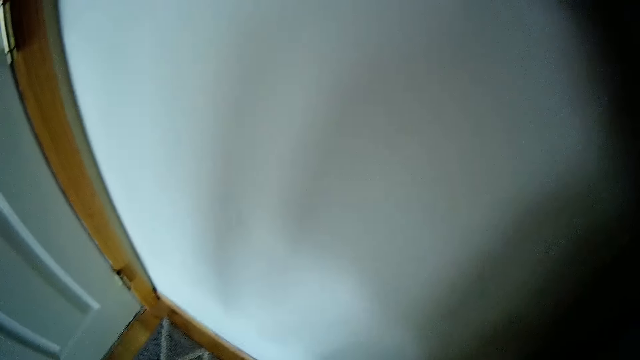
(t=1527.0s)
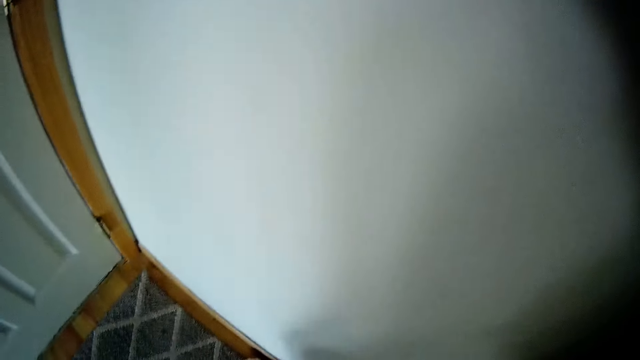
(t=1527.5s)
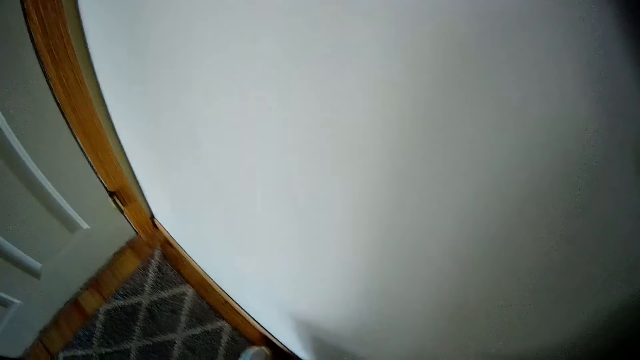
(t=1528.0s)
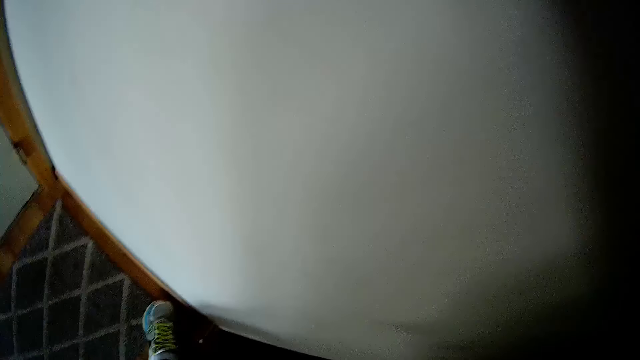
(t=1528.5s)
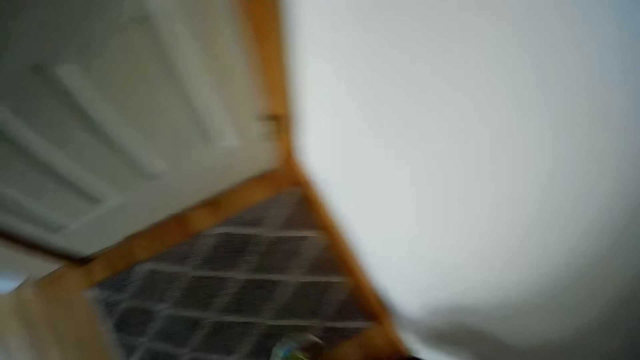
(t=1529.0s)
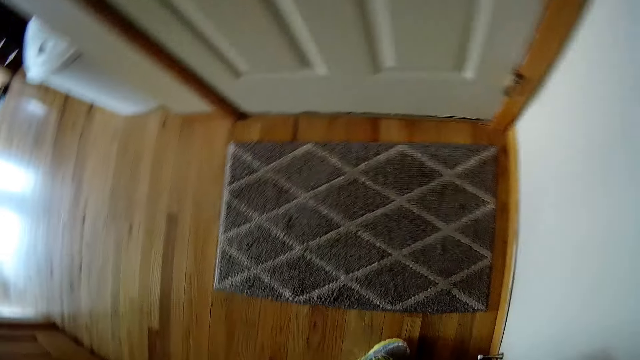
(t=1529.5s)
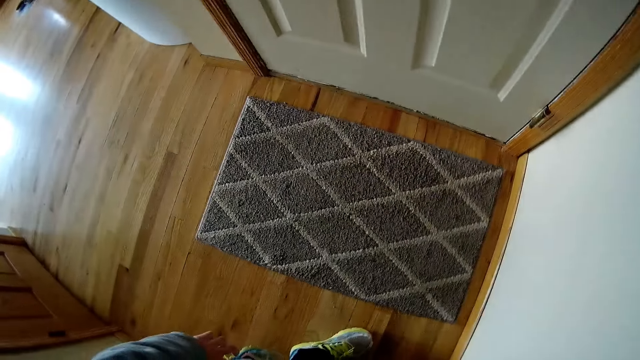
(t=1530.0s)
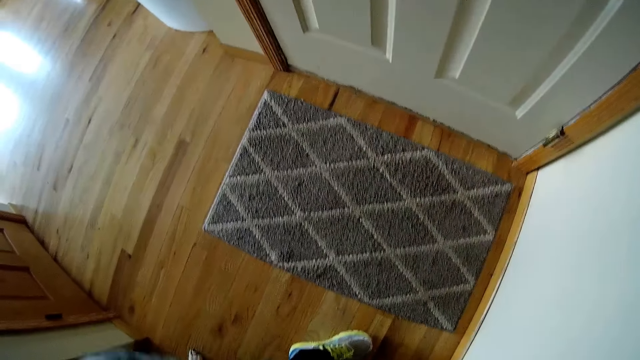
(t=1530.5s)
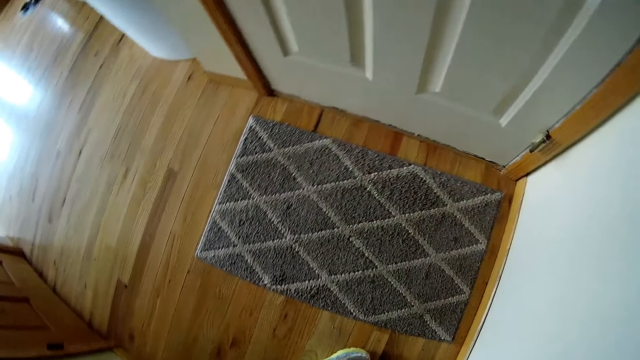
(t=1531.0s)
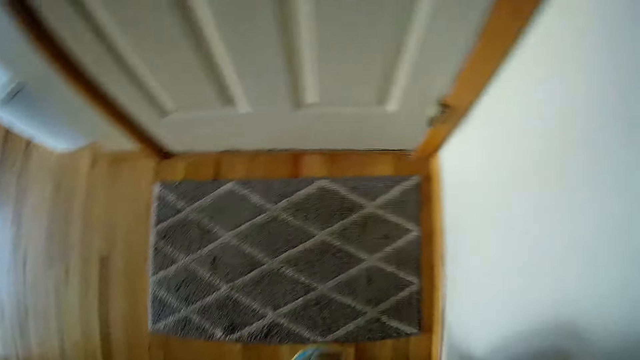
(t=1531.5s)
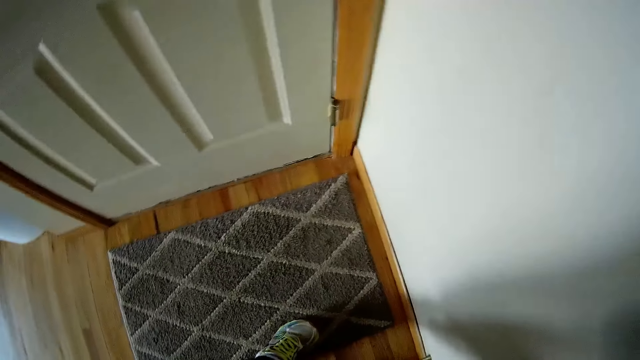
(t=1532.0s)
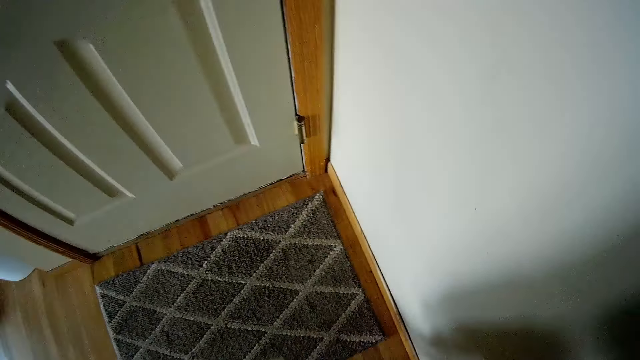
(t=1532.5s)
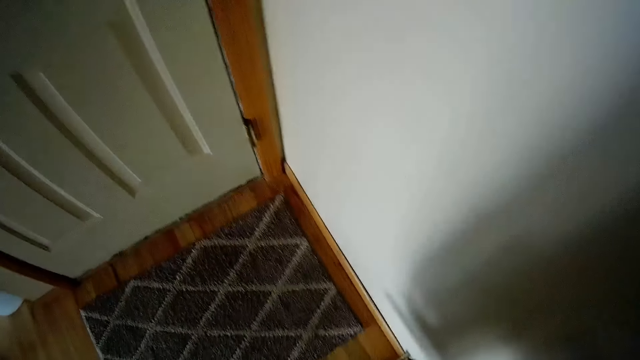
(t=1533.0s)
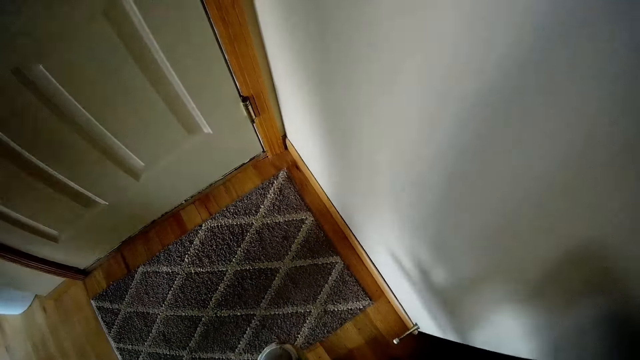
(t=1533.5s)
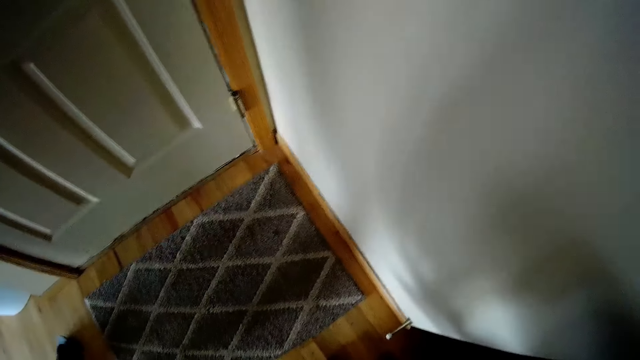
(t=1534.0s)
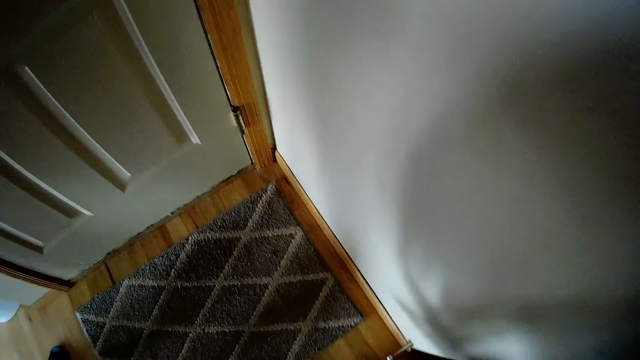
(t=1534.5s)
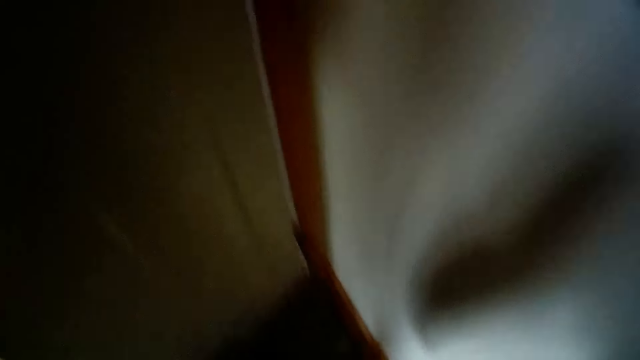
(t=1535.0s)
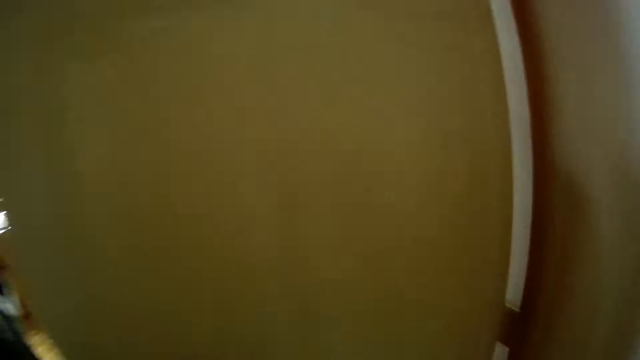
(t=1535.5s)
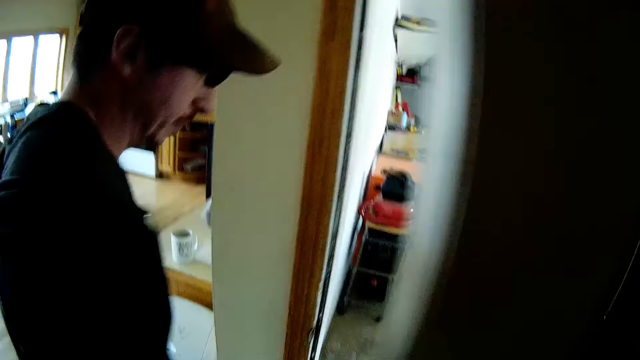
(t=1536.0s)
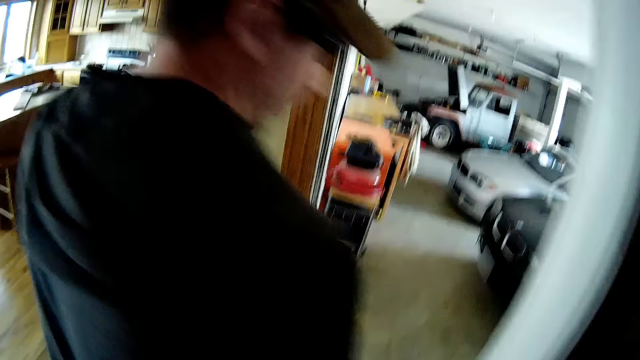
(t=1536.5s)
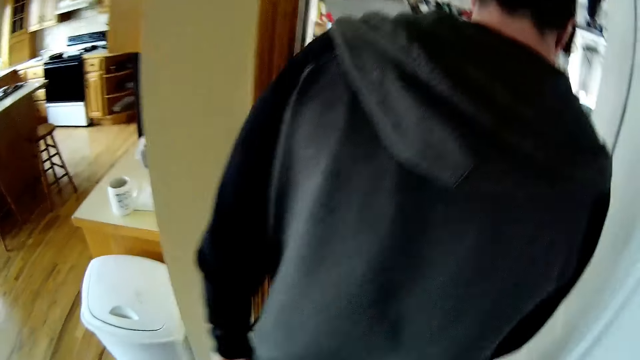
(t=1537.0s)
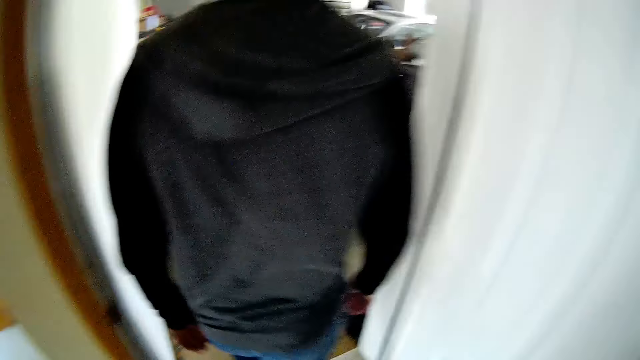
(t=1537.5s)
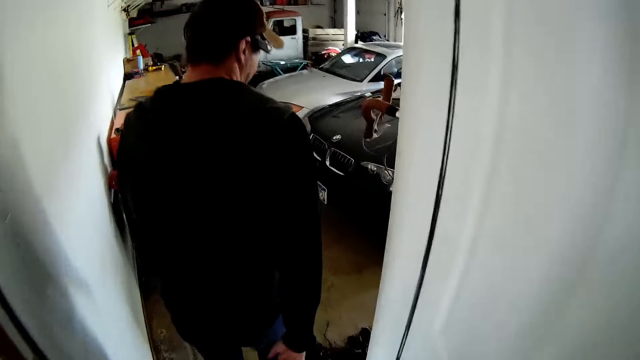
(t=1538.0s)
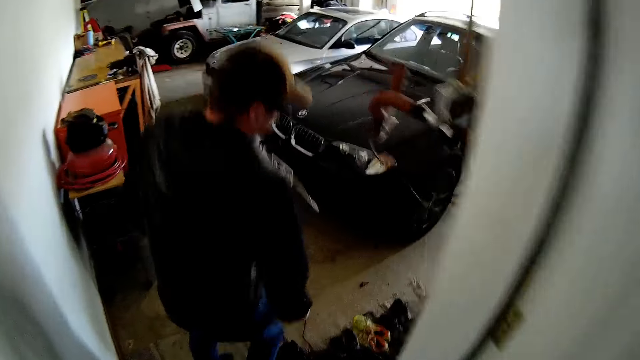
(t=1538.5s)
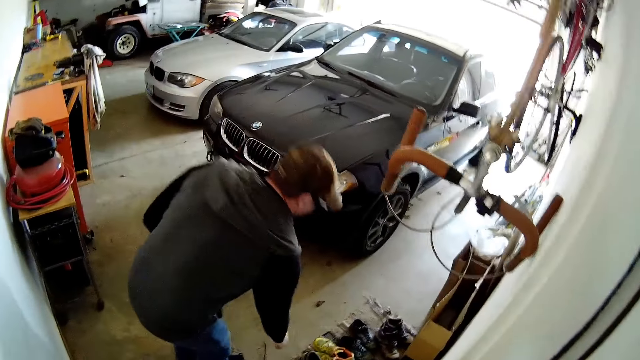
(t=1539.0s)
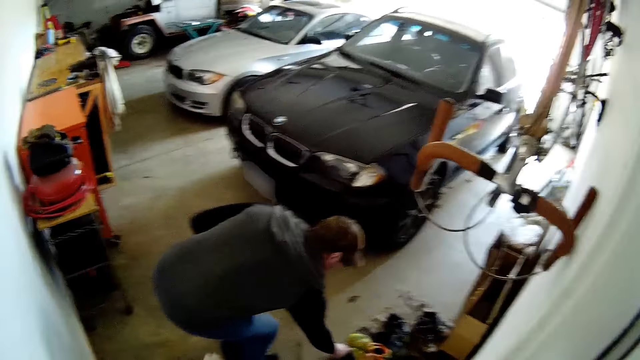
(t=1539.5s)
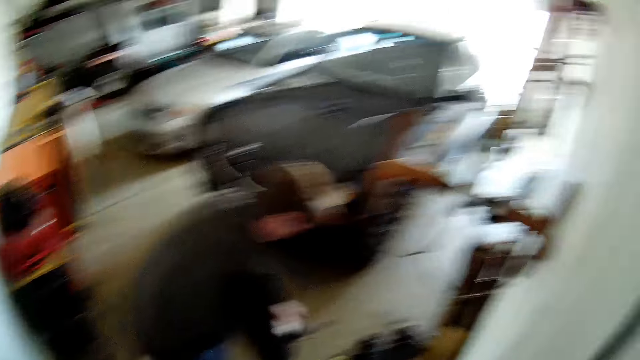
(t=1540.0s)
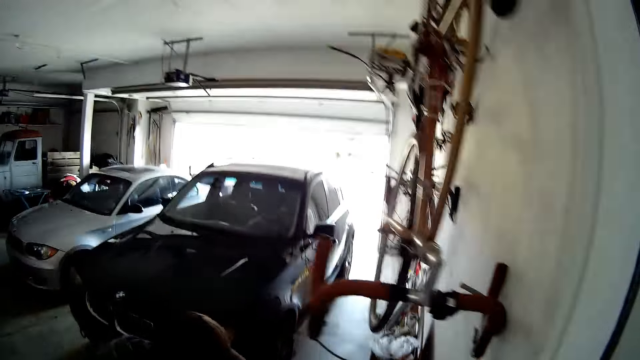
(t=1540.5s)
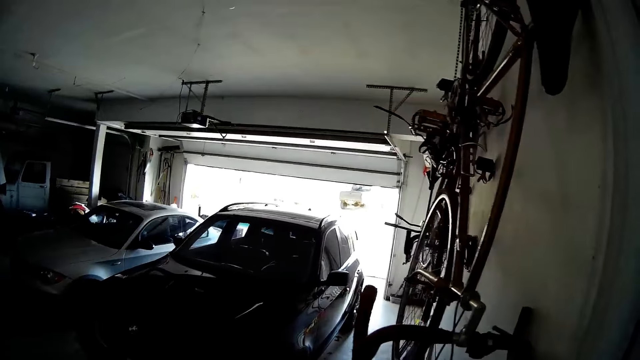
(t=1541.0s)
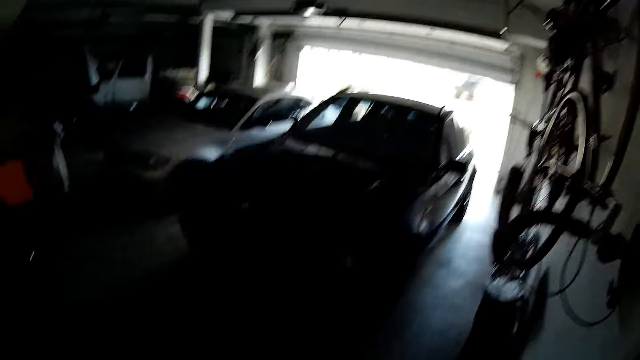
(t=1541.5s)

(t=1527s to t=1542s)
The camera wearer picks up a shoe with her left hand. She wears the shoe with her left hand. The man opens the door with his right hand. The camera wearer opens the door. The man walks down a staircase to a garage. The camera wearer walks to the staircase. The man picks up a shoe from the floor with his left hand. He wears the shoe with both of his hands and drops the shoe on the floor with both of his hands.

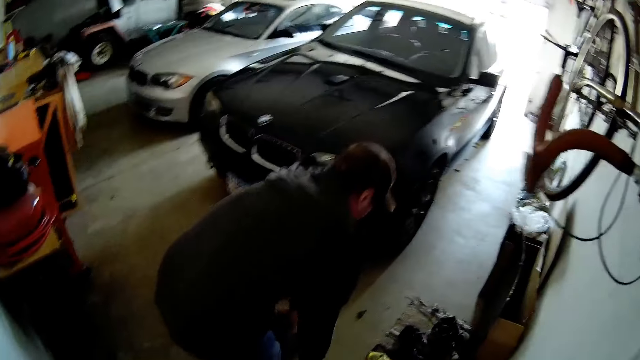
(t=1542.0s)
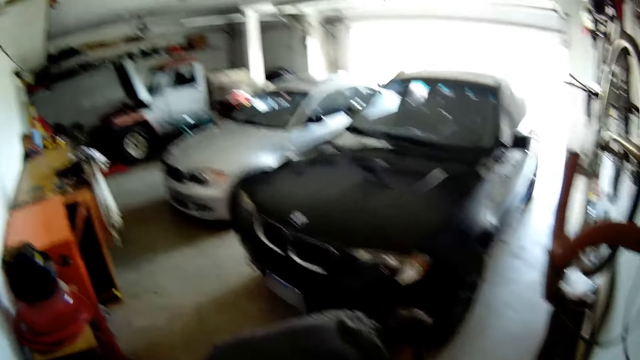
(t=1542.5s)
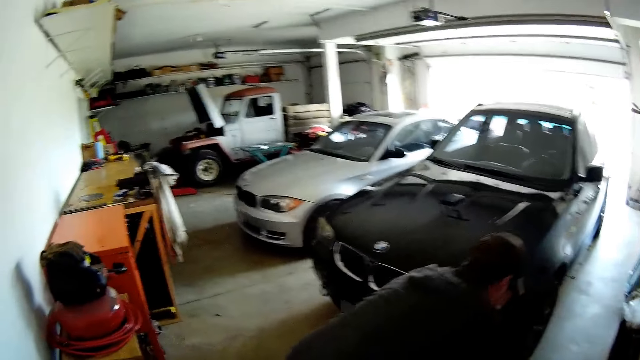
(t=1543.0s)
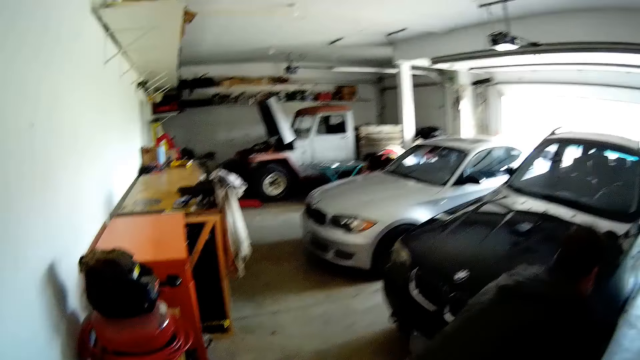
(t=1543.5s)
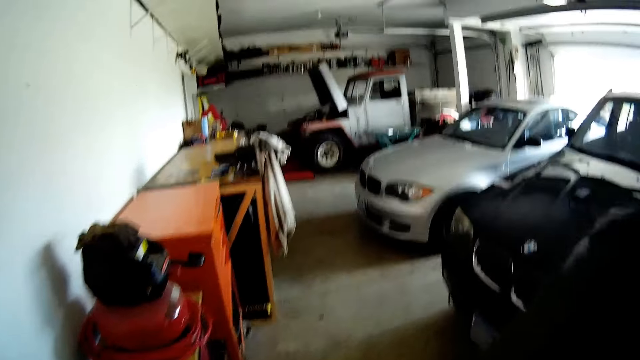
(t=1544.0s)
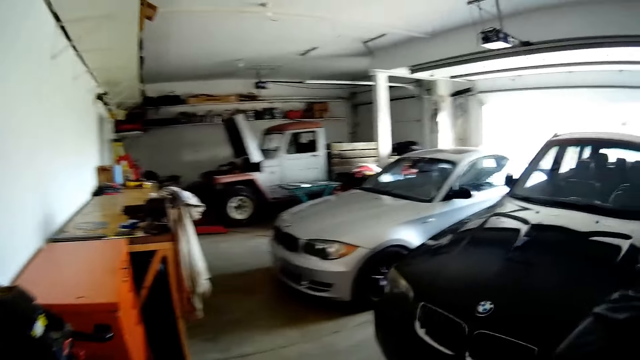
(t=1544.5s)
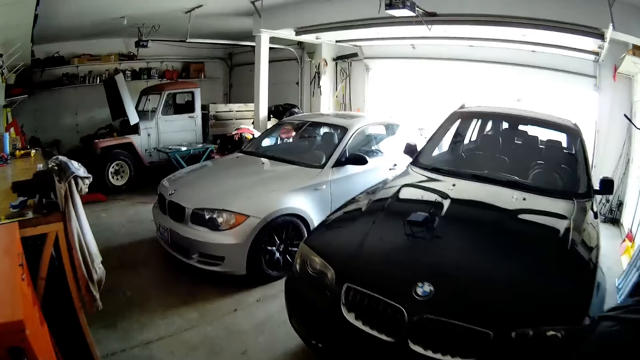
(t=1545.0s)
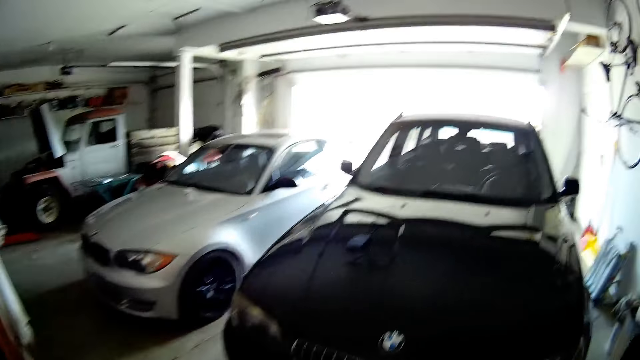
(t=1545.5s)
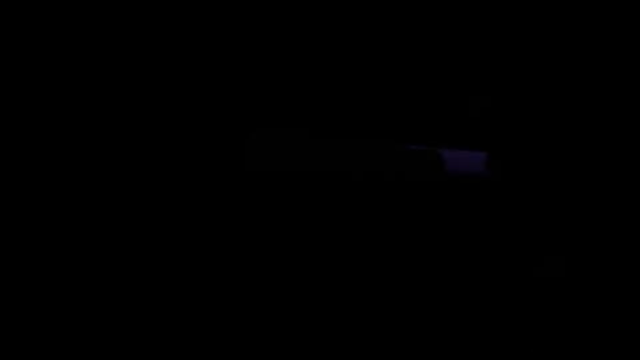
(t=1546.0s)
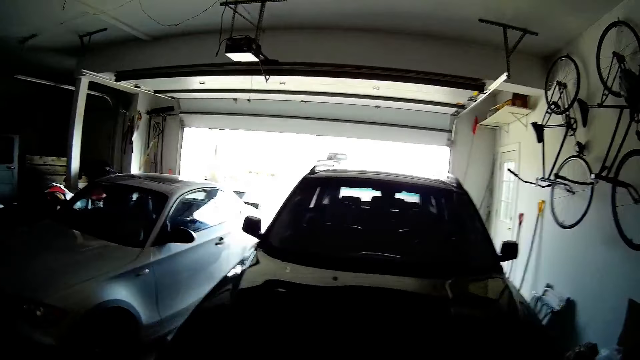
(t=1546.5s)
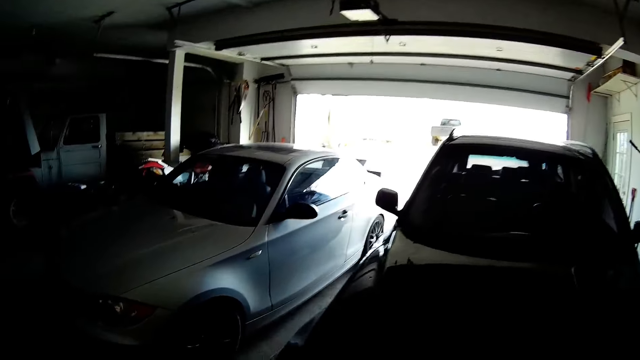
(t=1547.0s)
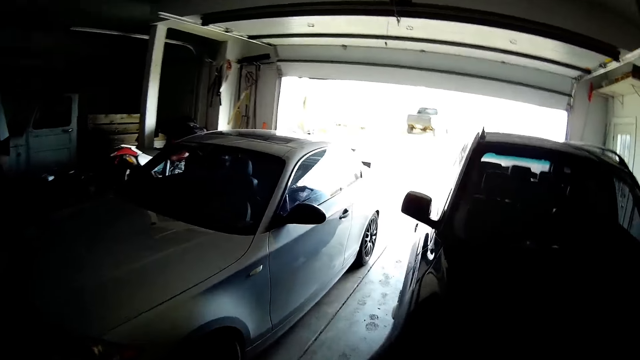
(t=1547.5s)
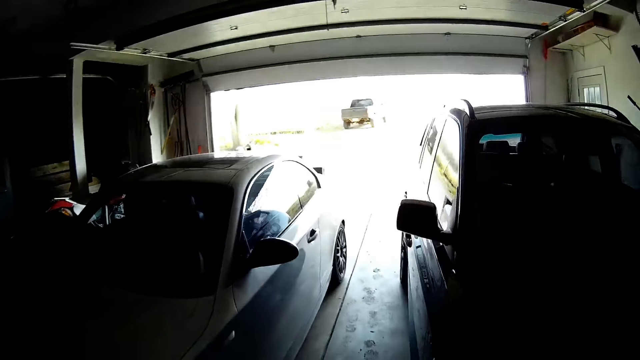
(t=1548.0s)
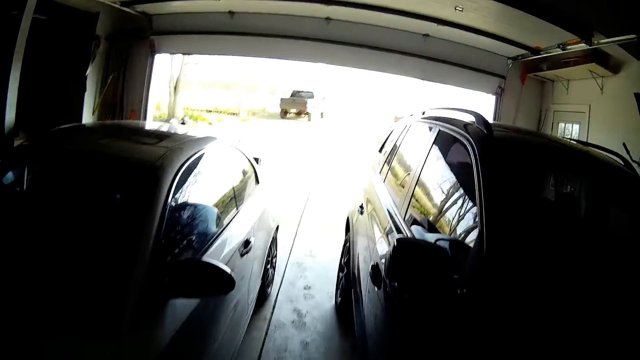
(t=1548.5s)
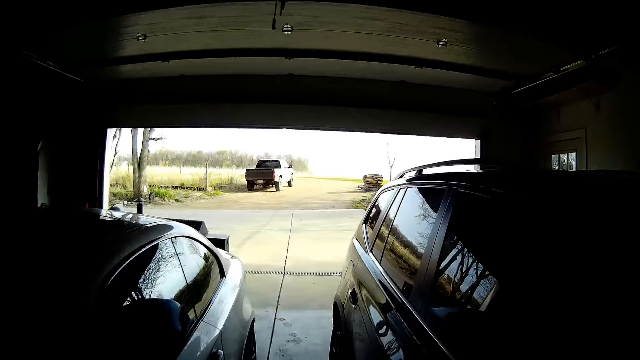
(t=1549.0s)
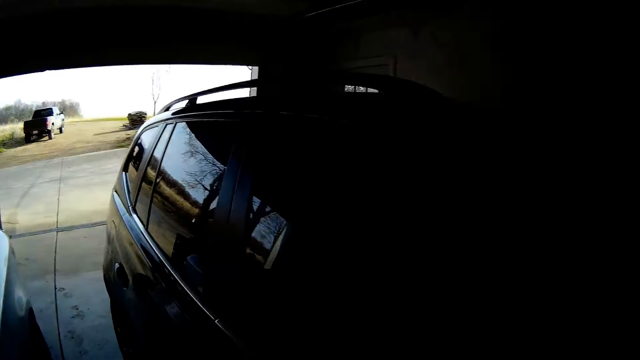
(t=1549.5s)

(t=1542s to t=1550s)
The camera wearer walks towards the exit of the garage.
